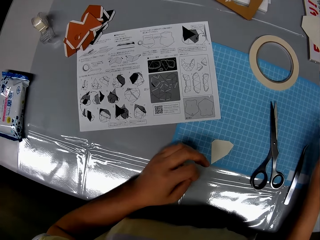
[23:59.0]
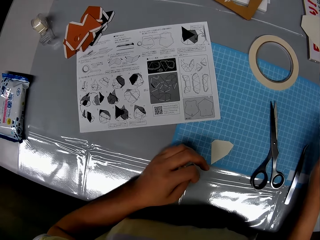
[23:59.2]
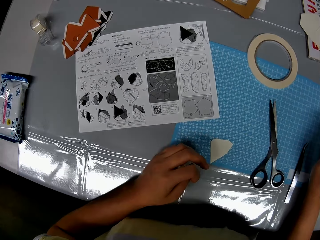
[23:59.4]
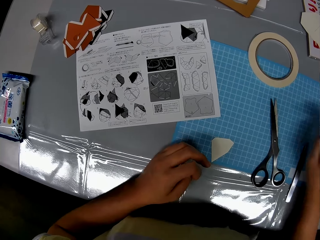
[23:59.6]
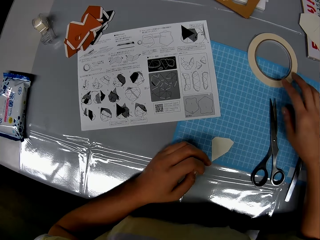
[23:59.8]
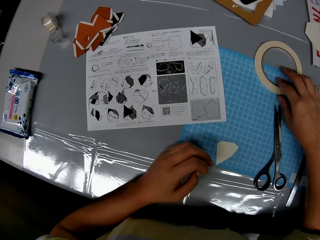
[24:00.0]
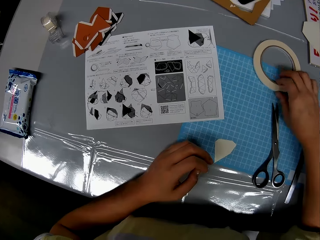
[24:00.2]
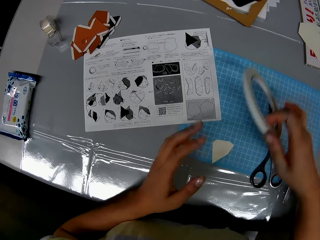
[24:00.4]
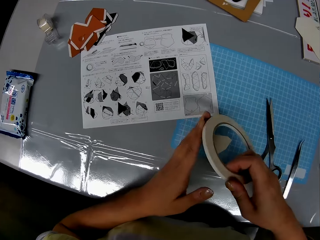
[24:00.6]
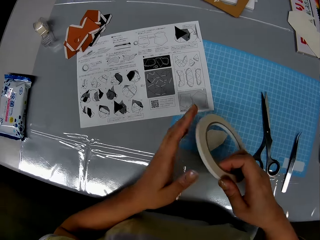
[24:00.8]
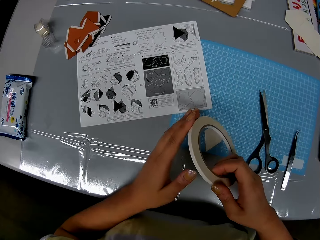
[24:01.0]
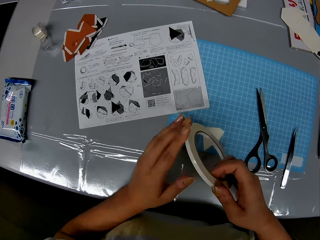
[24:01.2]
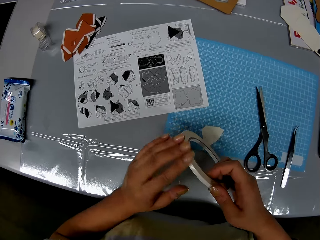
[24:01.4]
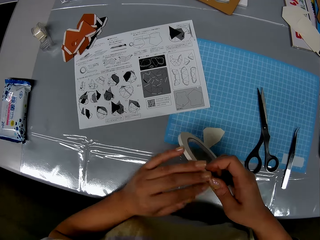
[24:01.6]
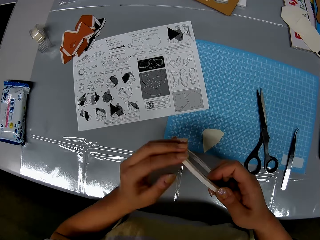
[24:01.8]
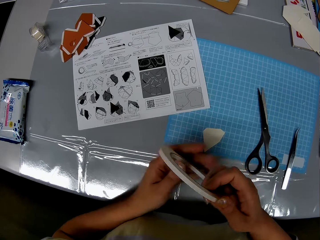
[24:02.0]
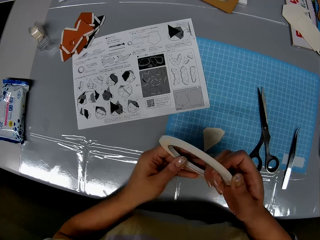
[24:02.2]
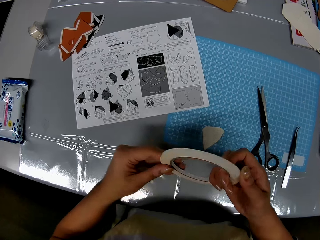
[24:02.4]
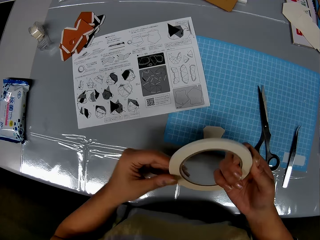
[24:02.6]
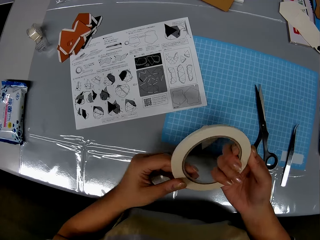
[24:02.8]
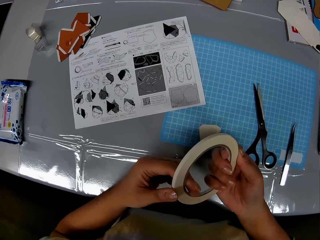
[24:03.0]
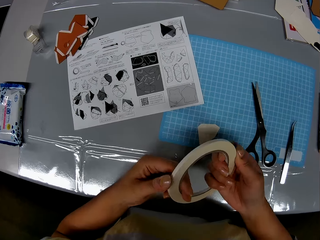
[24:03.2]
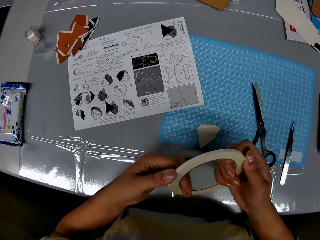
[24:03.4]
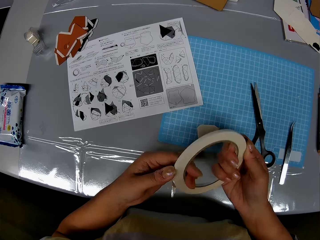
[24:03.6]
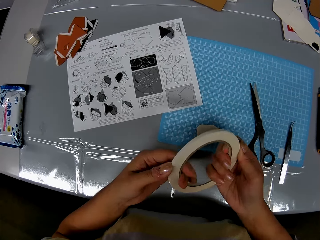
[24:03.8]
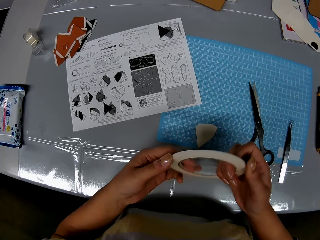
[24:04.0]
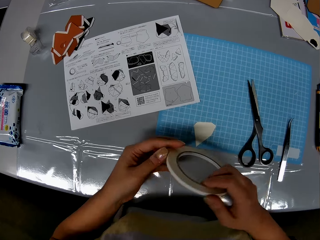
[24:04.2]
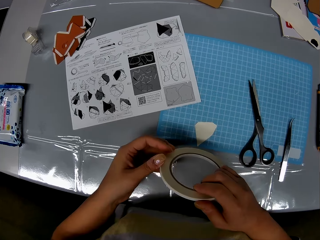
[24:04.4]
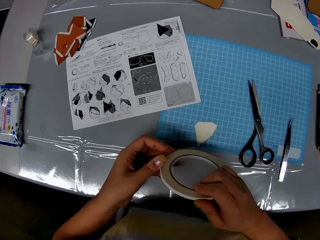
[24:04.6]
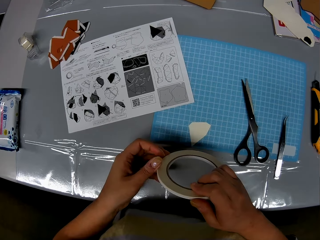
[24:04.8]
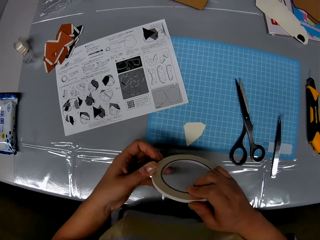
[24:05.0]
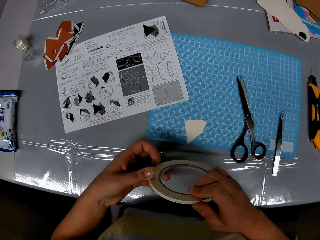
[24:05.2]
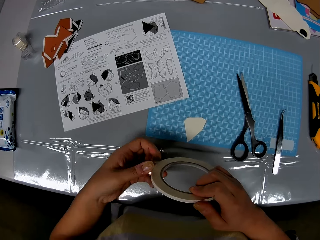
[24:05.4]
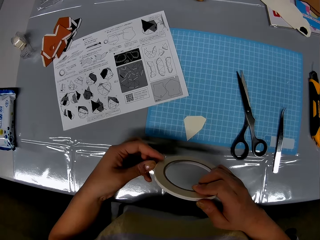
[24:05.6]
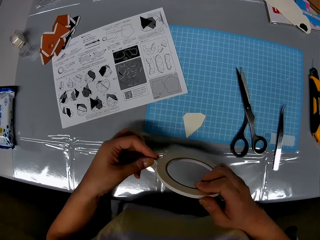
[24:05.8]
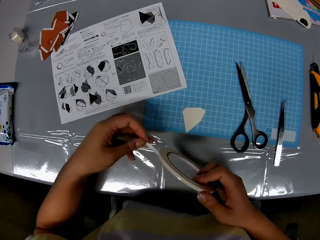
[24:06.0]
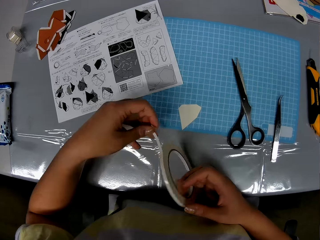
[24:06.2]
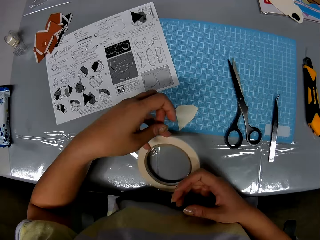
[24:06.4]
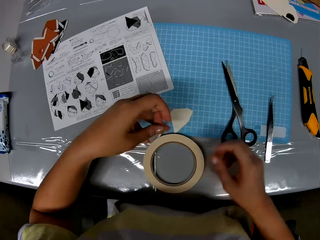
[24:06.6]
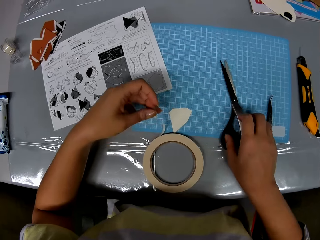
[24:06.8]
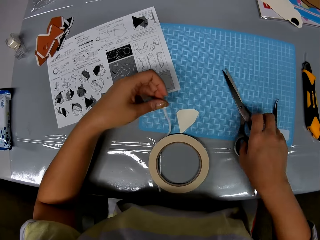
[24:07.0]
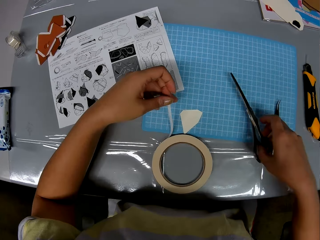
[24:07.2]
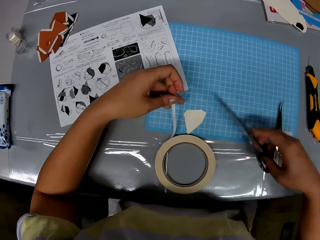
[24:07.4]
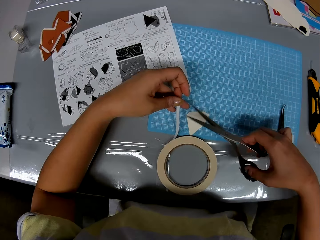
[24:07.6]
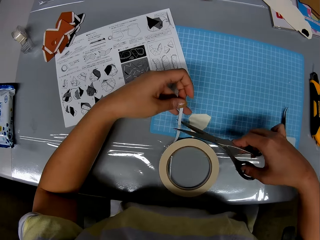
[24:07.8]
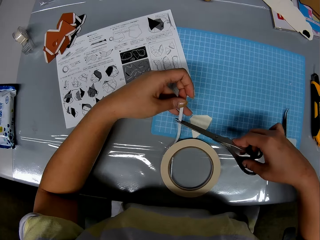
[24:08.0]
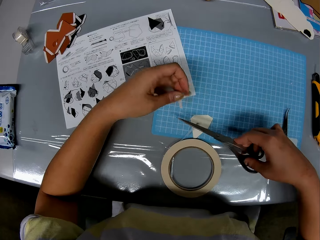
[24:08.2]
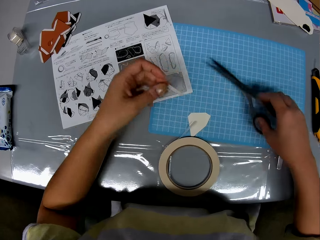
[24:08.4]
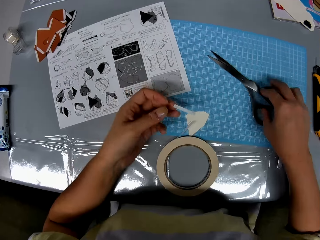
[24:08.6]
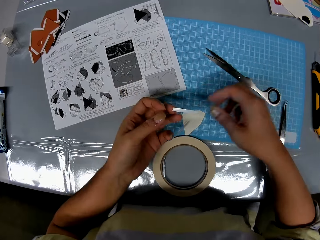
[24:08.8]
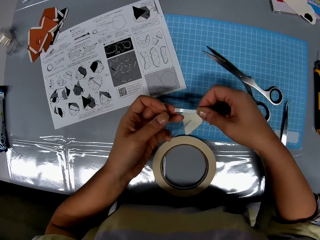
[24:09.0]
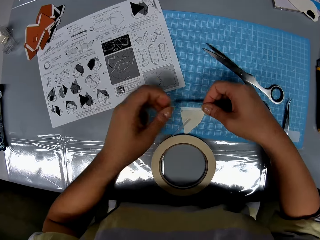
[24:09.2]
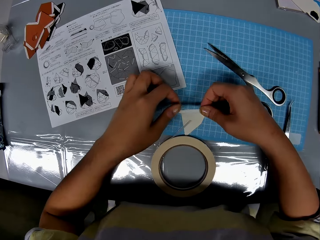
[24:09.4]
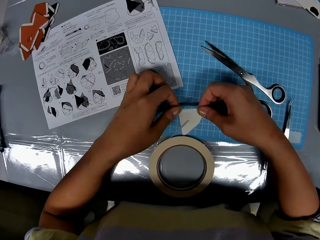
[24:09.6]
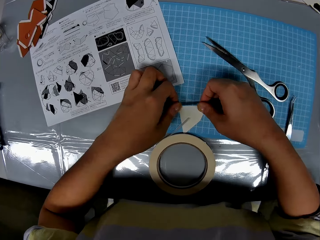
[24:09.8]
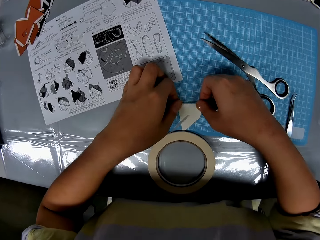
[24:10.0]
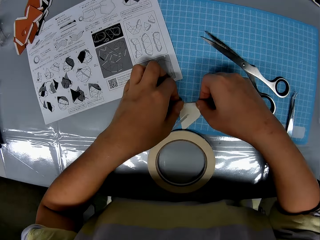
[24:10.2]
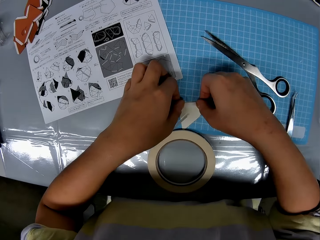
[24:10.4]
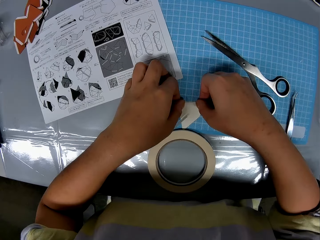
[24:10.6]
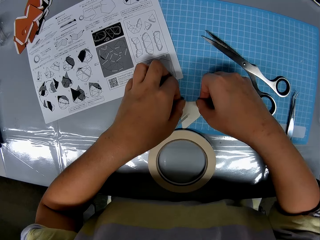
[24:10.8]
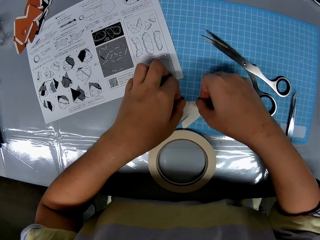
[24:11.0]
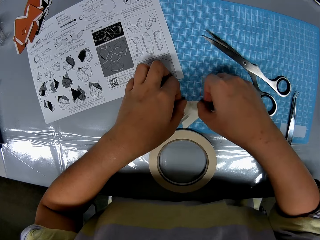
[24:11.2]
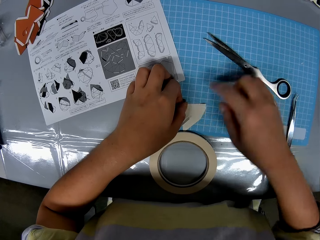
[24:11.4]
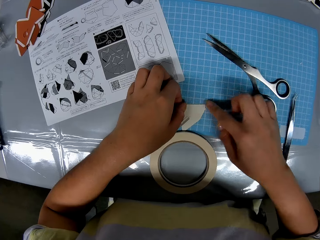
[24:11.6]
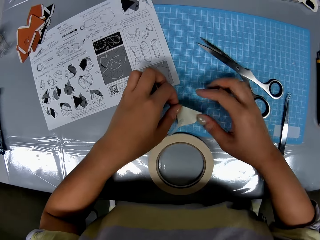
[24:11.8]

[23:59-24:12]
The camera wearer picks up a white tape roll or Sellotape from the cutting sheet and the table. They flip the Sellotape on a hand. They hold their chin with a hand. They pull out the tape from the tape roll. They put down the Sellotape on the table. They pick up the pair of scissors from the cutting sheet. They cut the tape with the pair of scissors. They put down the scissors on a cutting mat. They stick the tape on the cardboard.

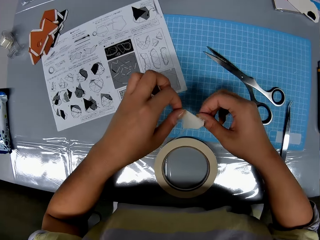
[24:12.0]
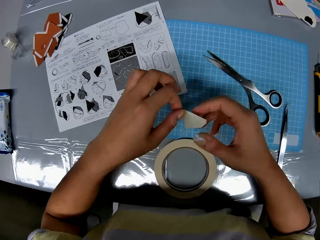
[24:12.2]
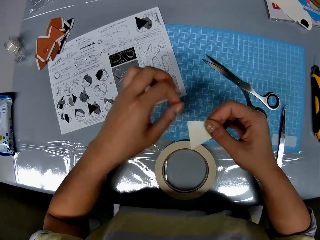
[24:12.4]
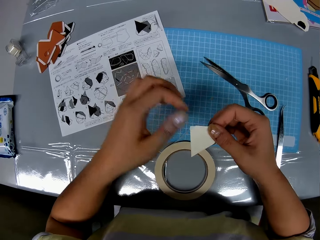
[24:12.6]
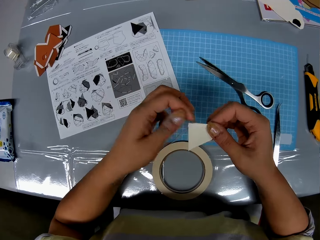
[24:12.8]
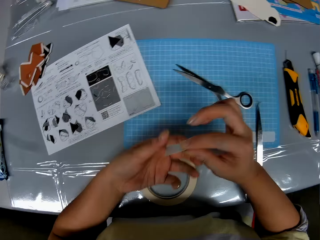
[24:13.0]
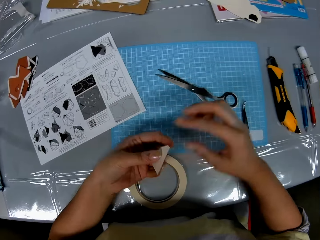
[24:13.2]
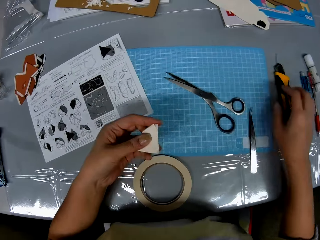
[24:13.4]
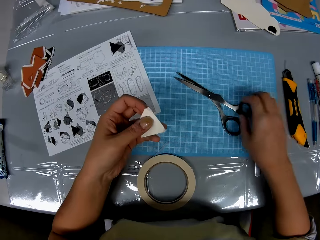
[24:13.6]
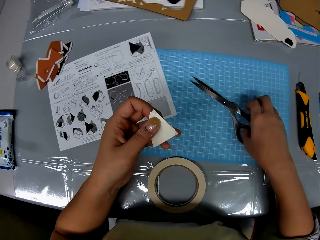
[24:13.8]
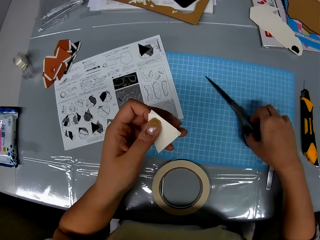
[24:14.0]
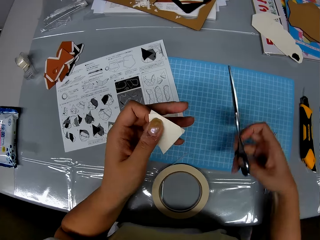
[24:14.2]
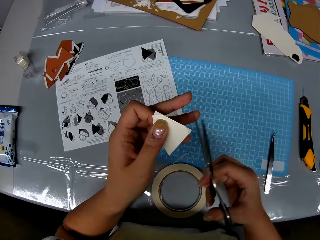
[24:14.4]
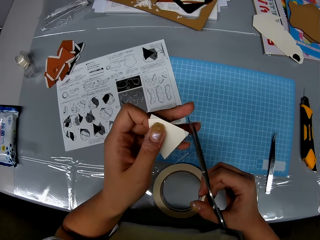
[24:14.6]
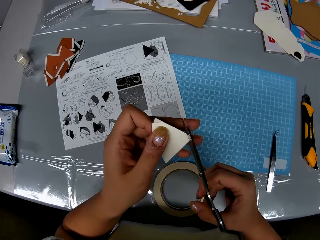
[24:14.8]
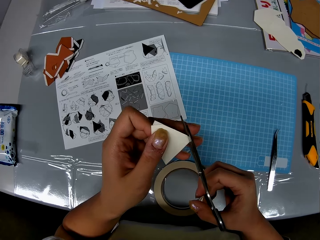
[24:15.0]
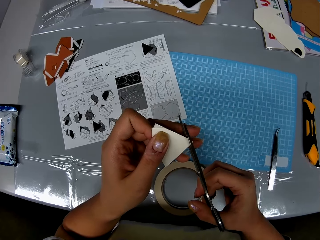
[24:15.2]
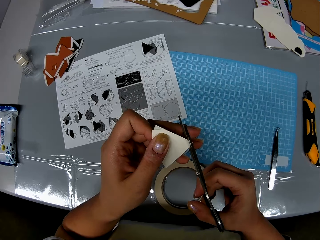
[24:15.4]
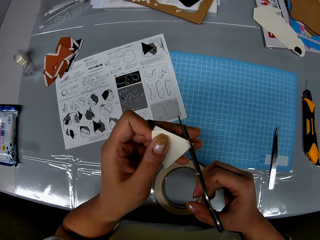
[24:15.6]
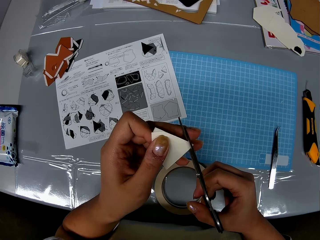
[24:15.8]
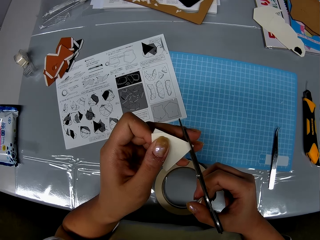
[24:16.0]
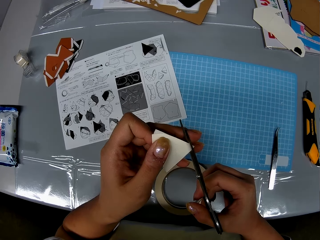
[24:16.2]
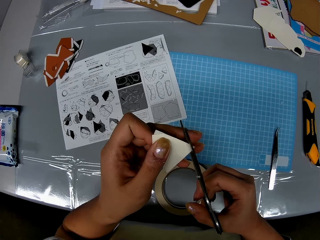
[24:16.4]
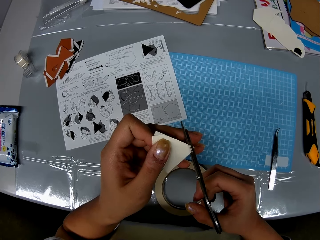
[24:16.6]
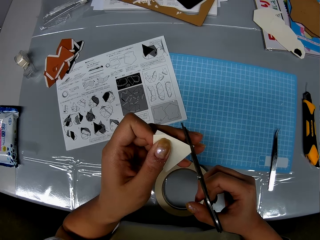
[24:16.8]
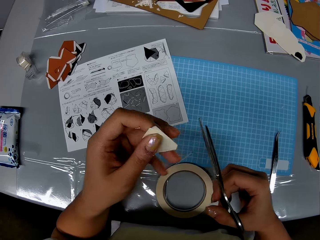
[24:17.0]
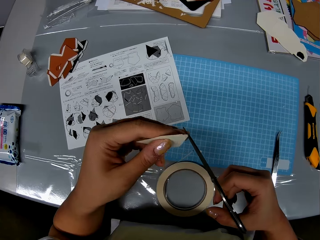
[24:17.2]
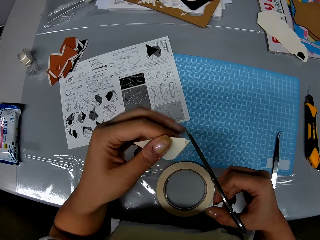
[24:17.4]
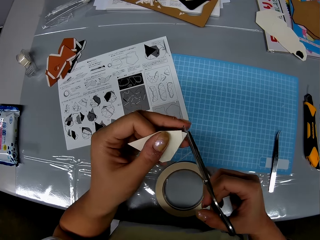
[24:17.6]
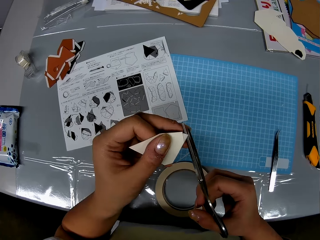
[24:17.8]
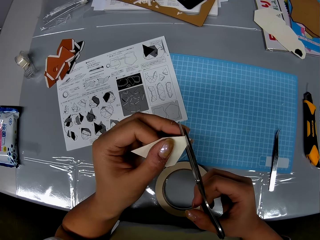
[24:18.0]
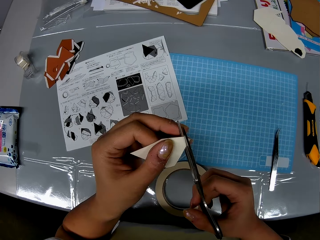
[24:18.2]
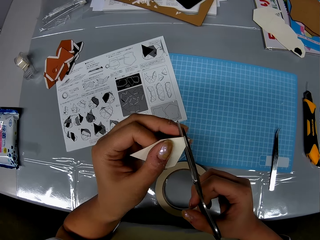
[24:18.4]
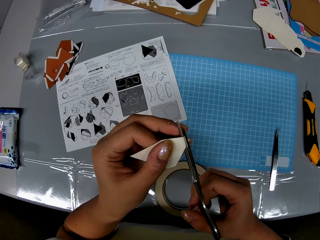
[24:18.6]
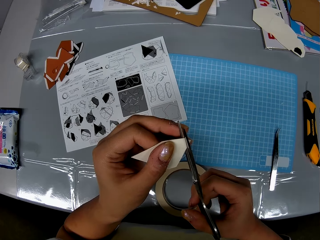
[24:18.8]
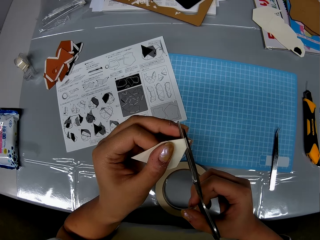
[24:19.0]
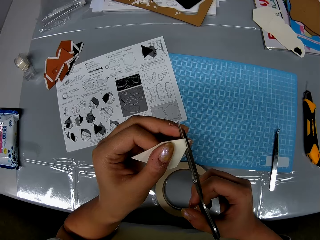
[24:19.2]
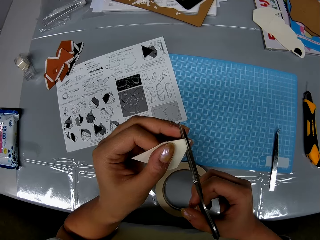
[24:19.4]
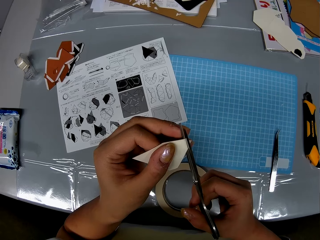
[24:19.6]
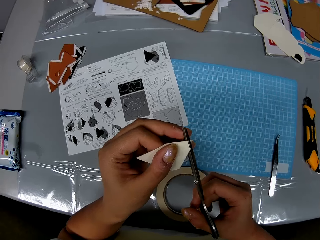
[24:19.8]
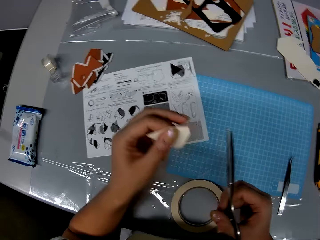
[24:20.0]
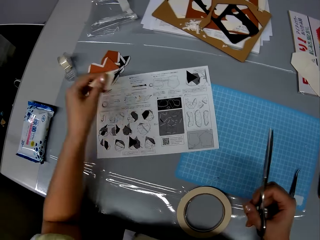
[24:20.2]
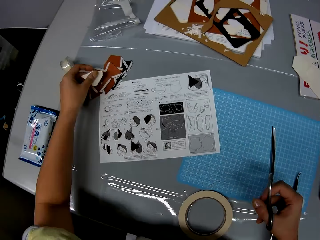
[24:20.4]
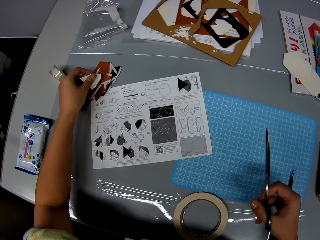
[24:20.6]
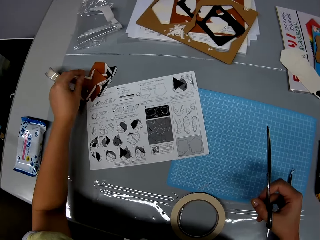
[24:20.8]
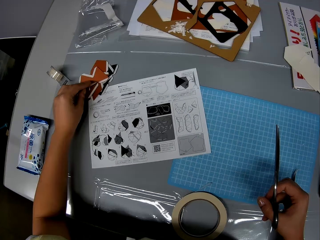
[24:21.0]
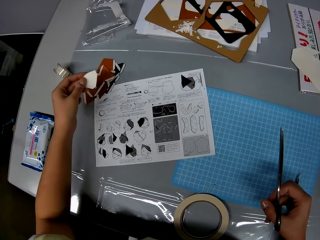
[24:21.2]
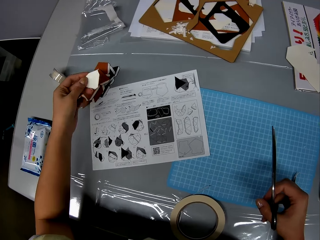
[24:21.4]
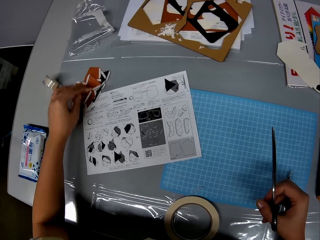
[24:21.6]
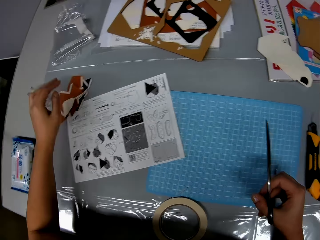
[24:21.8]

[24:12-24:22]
The camera wearer picks up the cardboard from the cutting sheet. They adjust a piece of sellotape on a craft paper. They flip the craft paper on a hand. They pick up the pair of scissors from the cutting sheet. They trim the tapes at the edges of the cardboard with the scissors. They flip the craft paper on a hand. They place the cardboard on the pile of cardboard pieces on the table.
